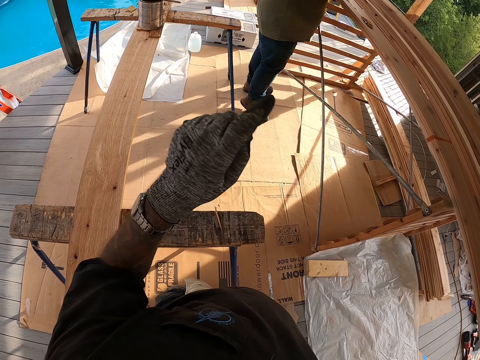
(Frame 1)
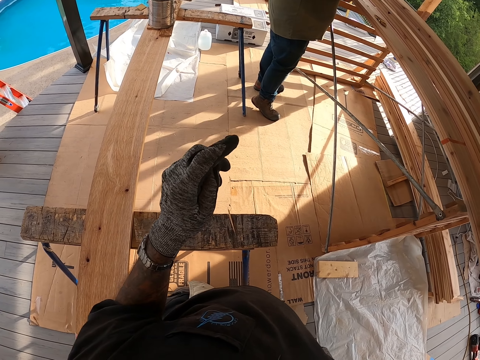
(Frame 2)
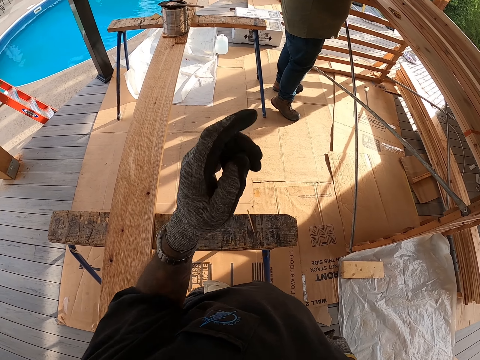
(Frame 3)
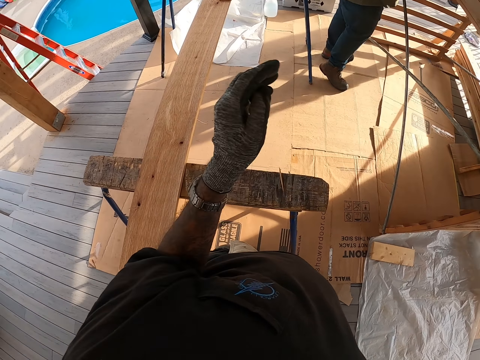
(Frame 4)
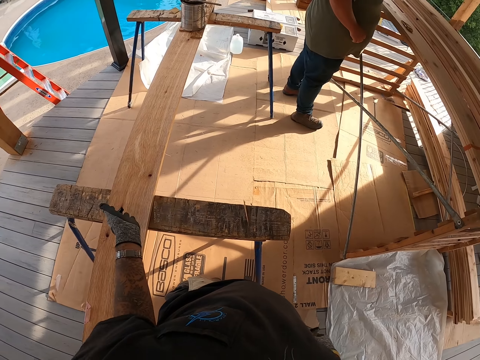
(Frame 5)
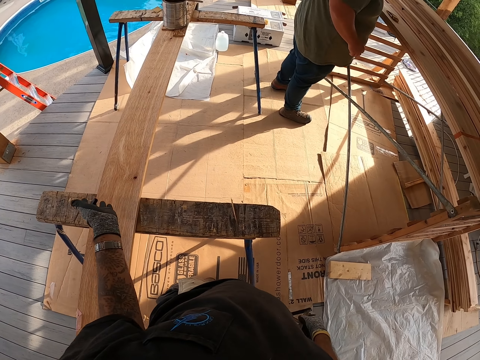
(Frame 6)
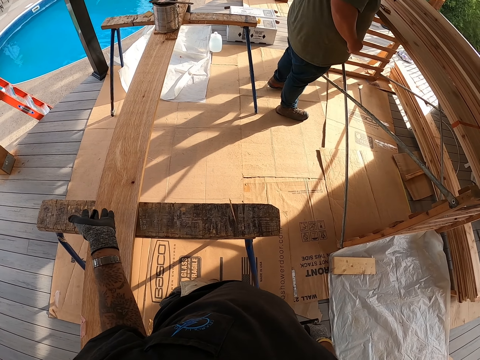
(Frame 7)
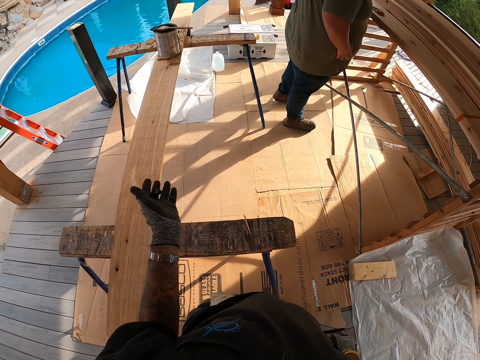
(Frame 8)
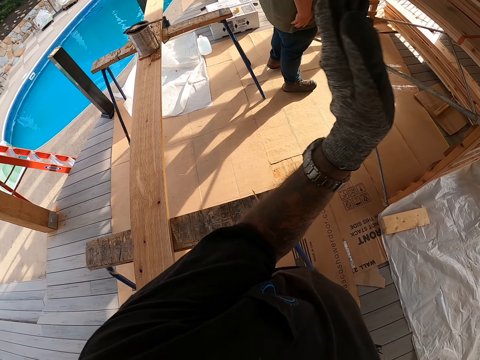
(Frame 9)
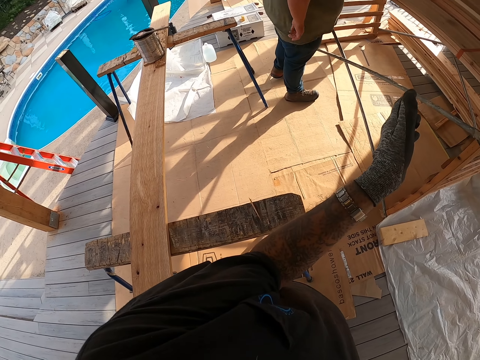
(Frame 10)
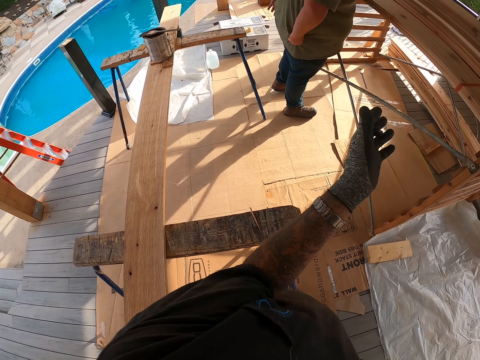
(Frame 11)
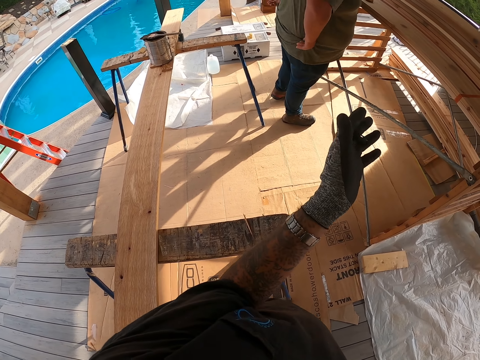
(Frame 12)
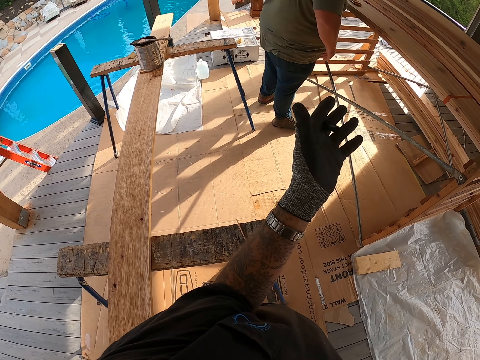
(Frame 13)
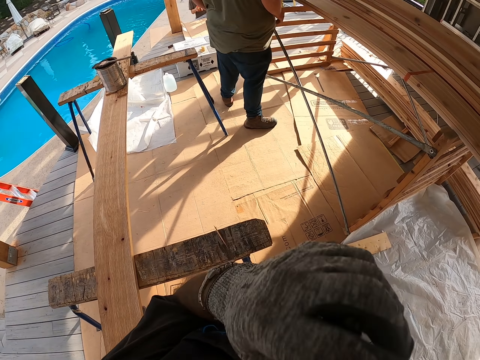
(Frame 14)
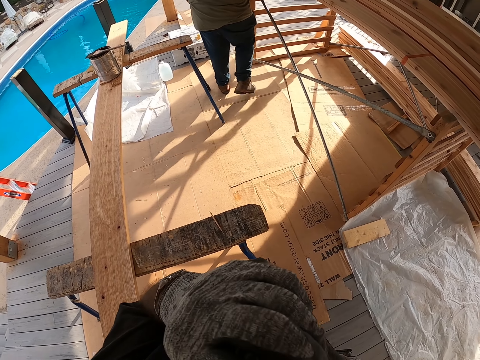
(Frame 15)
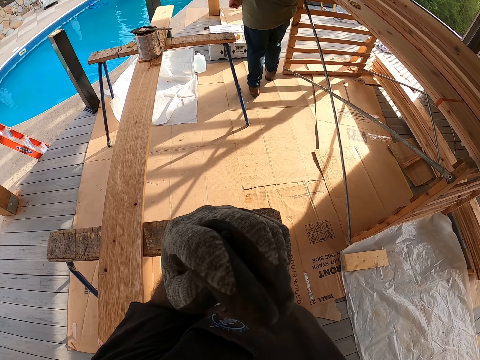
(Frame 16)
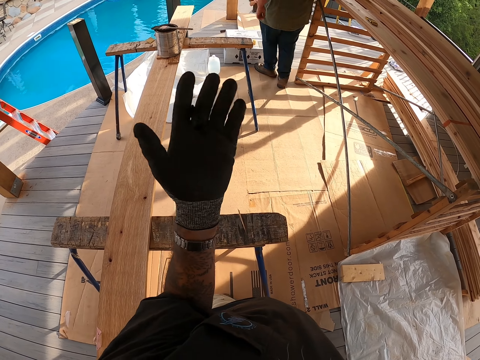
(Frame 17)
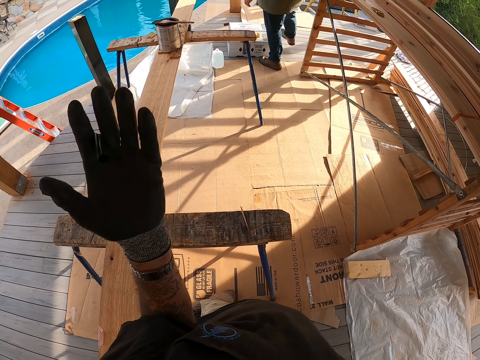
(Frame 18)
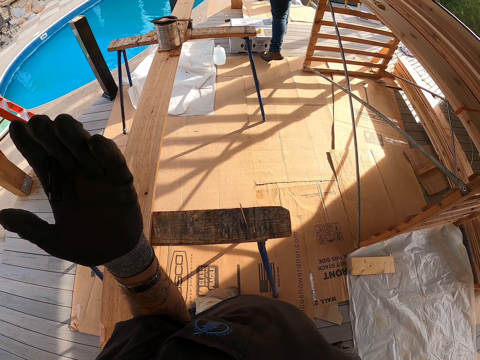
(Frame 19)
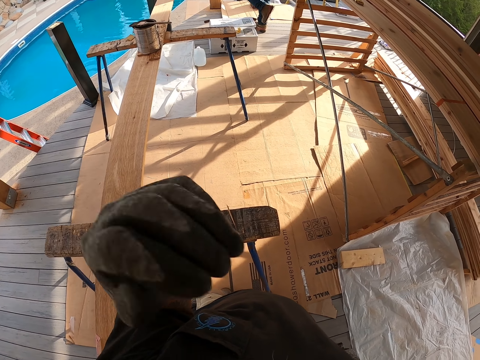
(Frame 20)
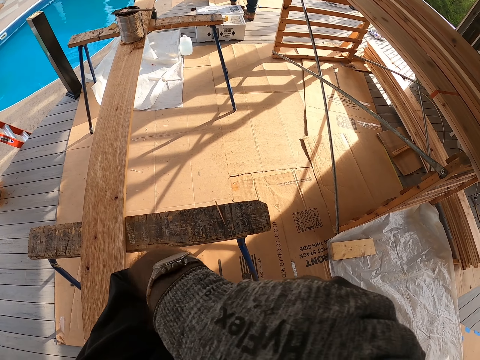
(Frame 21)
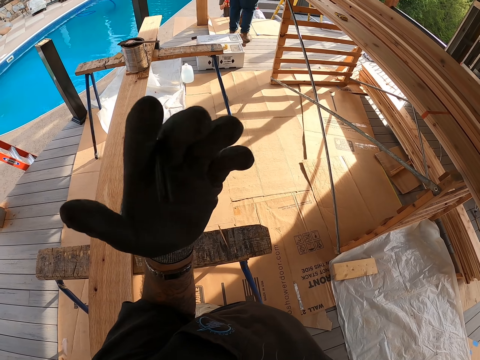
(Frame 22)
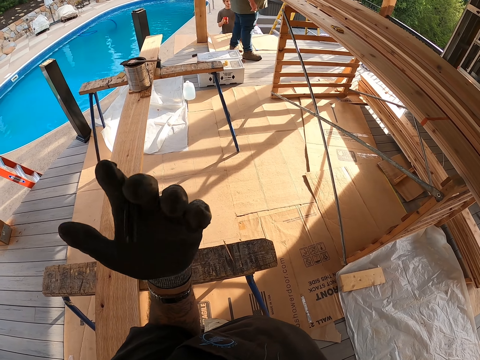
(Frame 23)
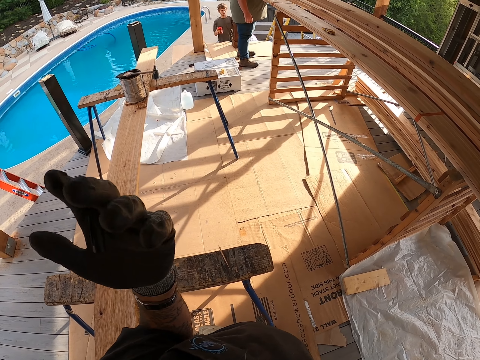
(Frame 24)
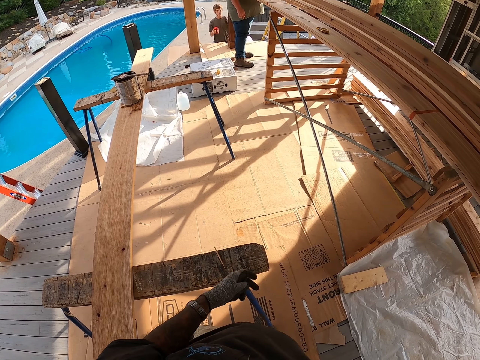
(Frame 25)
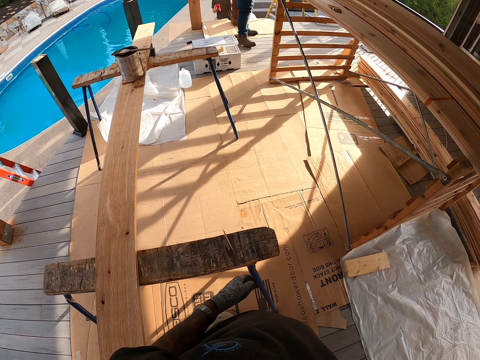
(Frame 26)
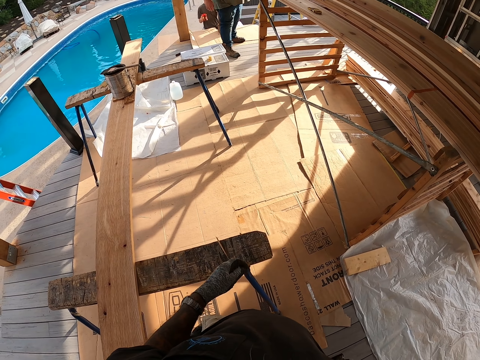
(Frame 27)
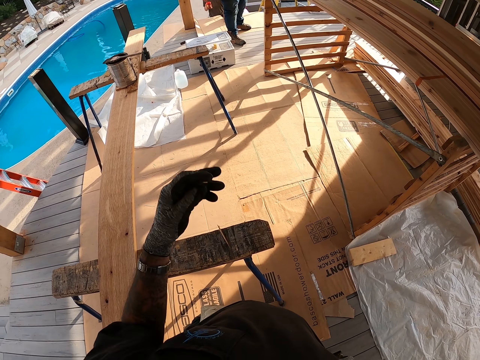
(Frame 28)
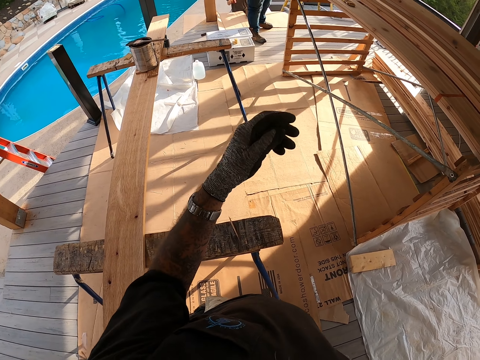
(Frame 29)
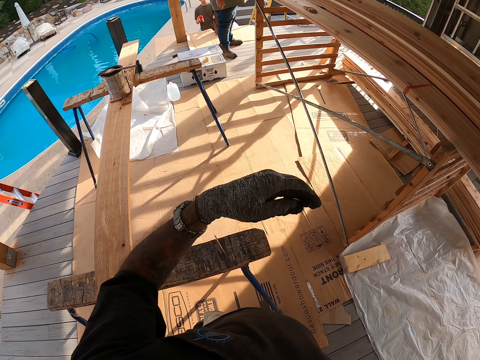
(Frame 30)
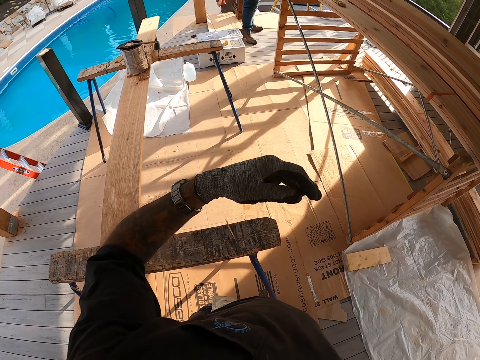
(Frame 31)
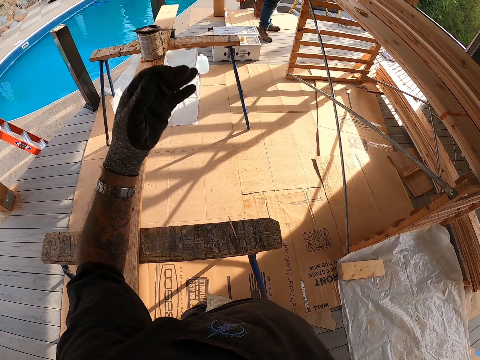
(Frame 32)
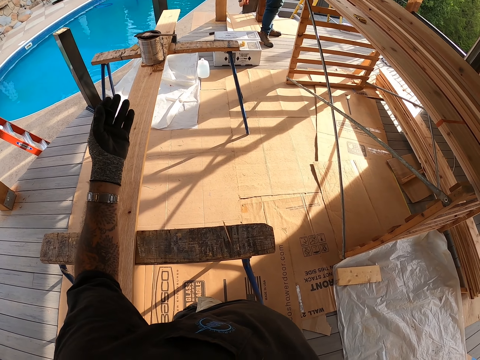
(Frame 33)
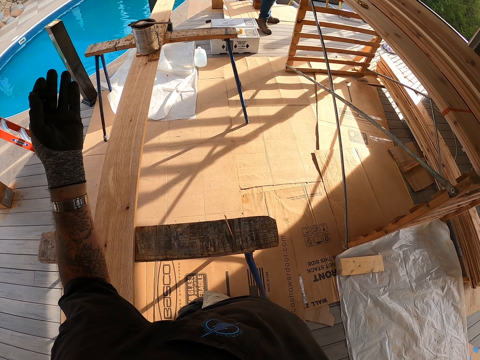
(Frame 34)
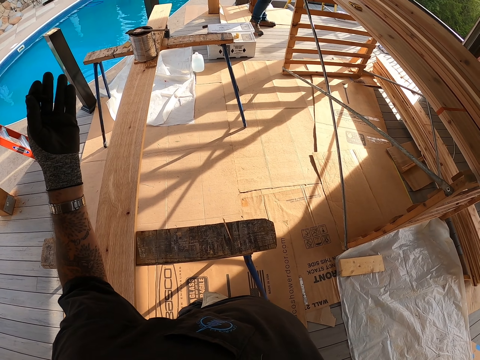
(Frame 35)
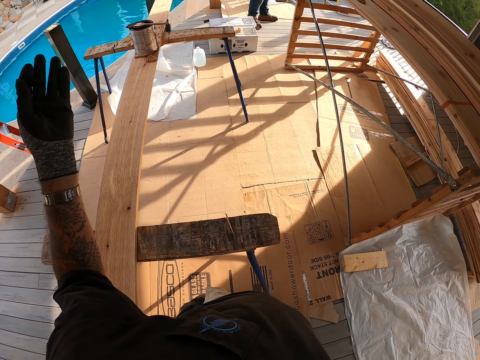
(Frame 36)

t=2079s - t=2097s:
A person moves his blouse with both hands at the back. The camera wearer's left hand is up. They touch the face. The person walks around. The camera wearer moves the left hand up. They illustrate with the left hand and speak to the person. They touch the face and put the left hand up. They illustrate with the left hand, speak to the person and move the left hand. They touch the table and illustrate with the left hand.

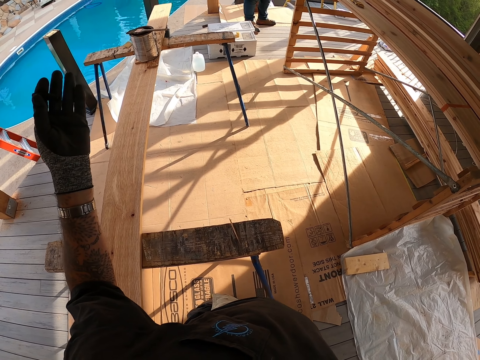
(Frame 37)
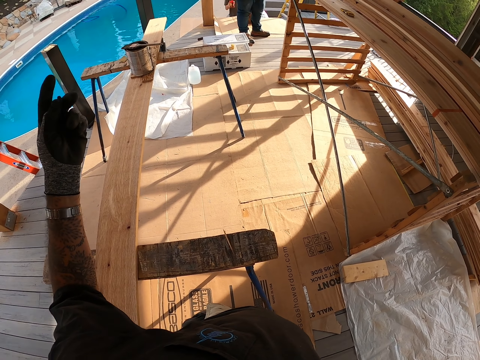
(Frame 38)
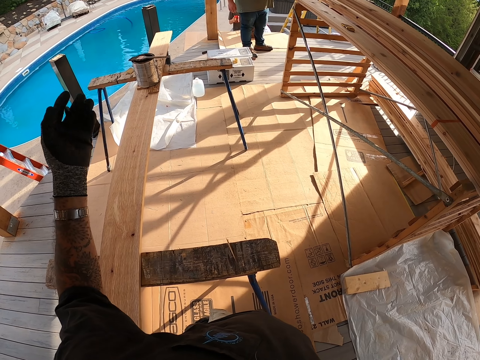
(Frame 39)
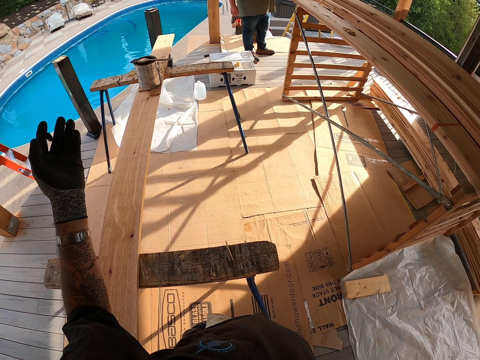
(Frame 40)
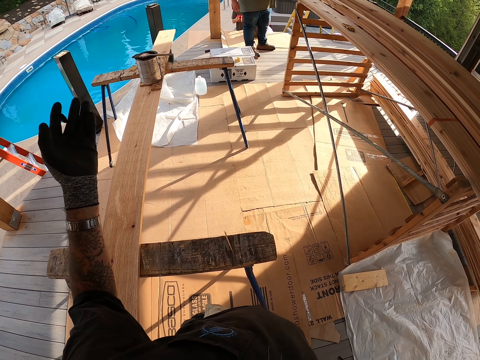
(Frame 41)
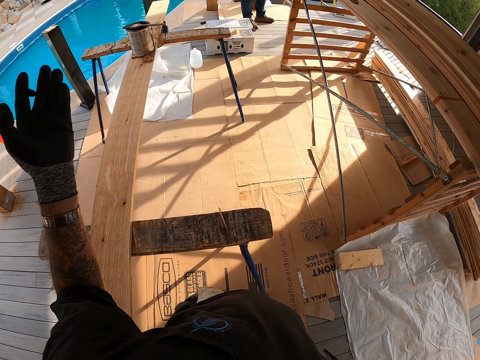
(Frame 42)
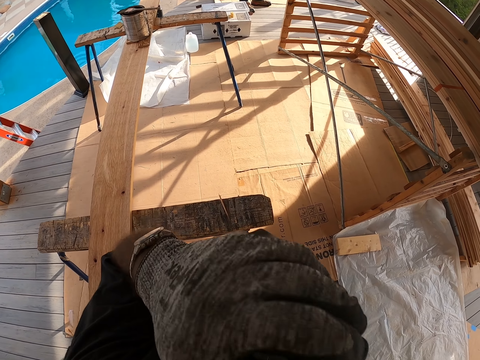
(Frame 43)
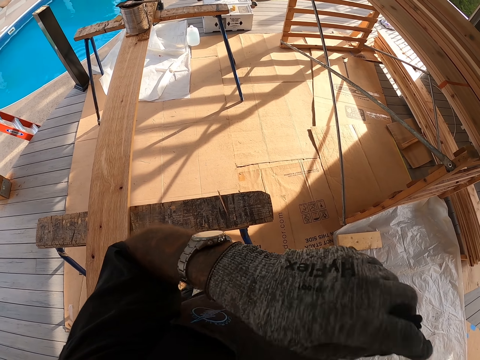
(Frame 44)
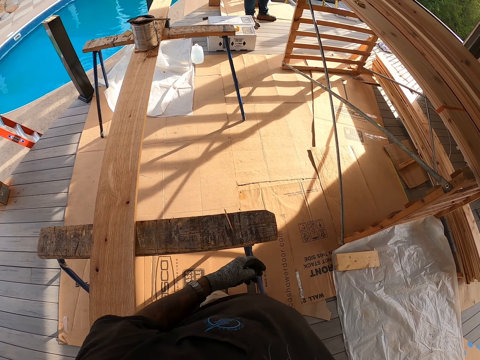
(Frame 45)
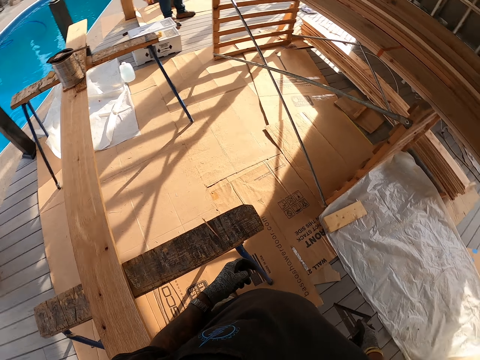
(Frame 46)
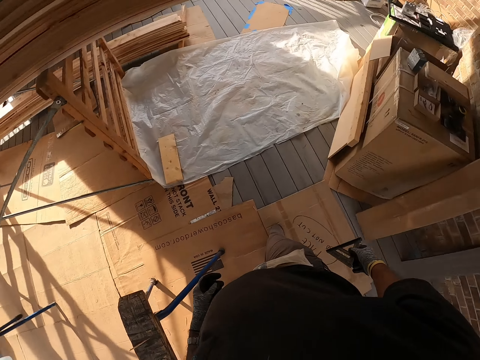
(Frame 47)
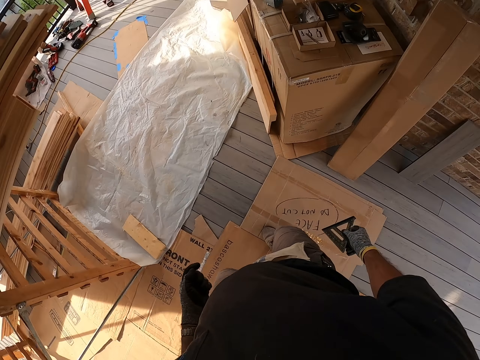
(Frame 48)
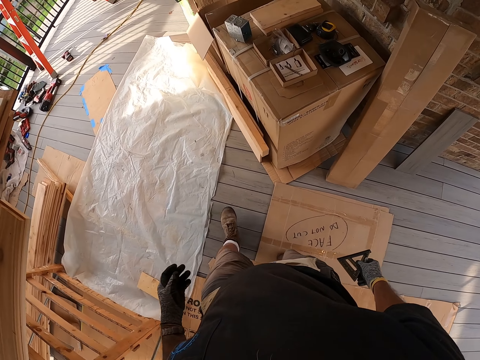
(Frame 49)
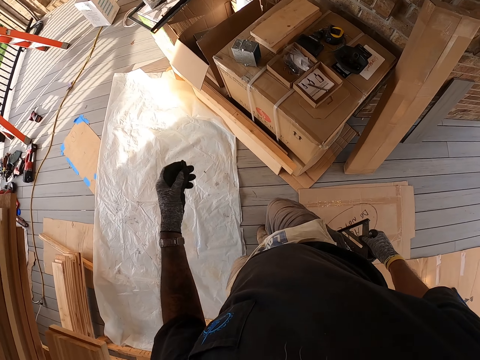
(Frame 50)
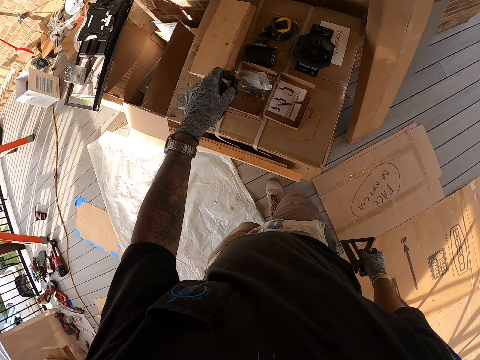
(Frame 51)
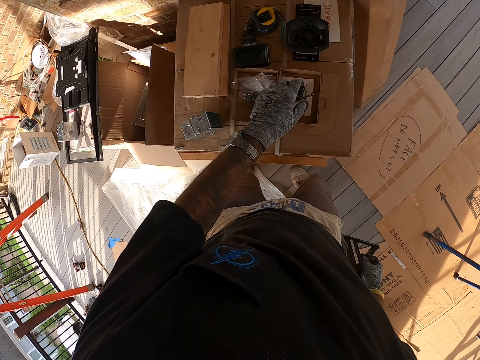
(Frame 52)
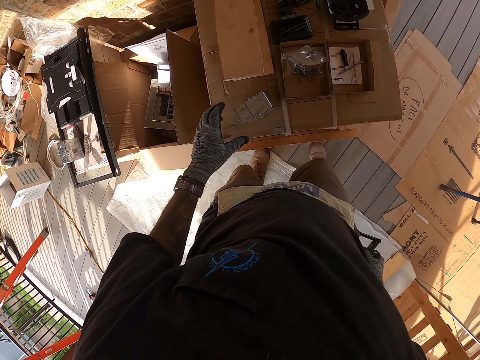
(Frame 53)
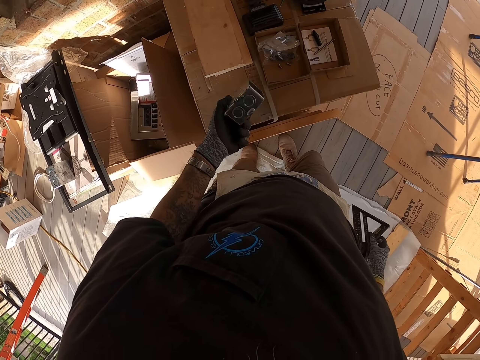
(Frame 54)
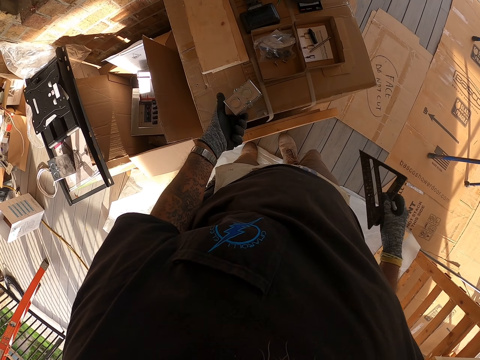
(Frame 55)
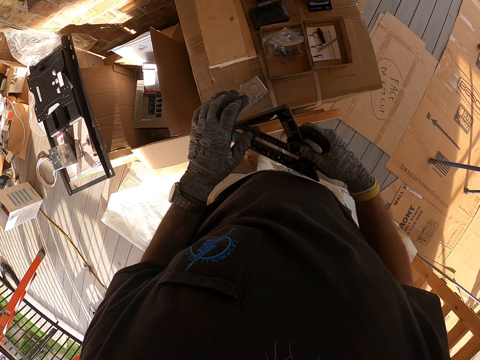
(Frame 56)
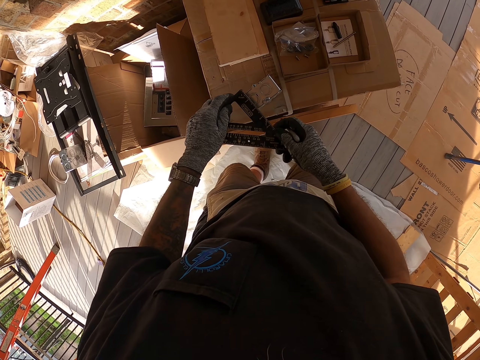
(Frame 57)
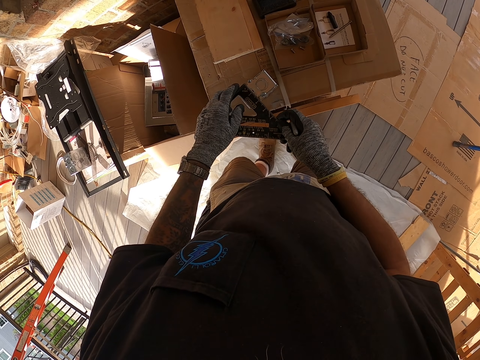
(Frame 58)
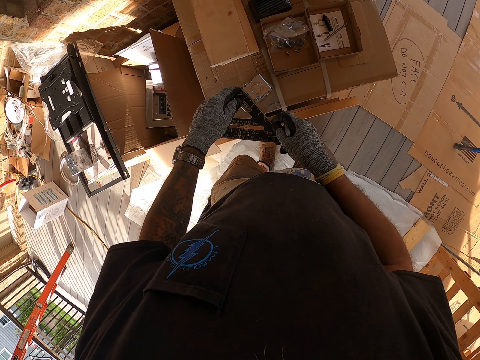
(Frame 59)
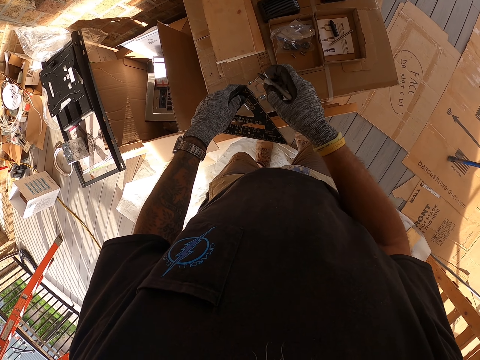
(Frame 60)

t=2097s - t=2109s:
The camera wearer puts the left hand up. They touch the face. They put the left hand down. They look around. They walk around. They put down the pen lid. They pick up the metal box. They turn the metal box. They place something down. They hold the ruler with the left hand. They place the triangular ruler on the metal box. They insert the ruler on something.
